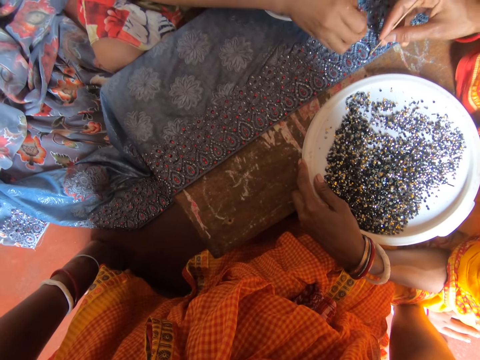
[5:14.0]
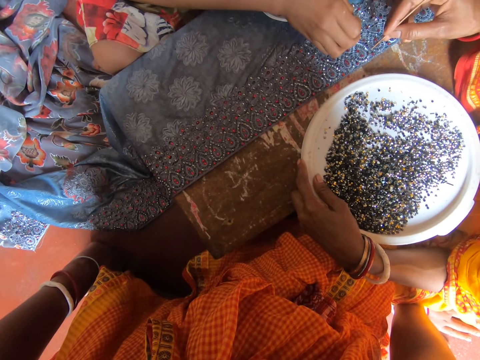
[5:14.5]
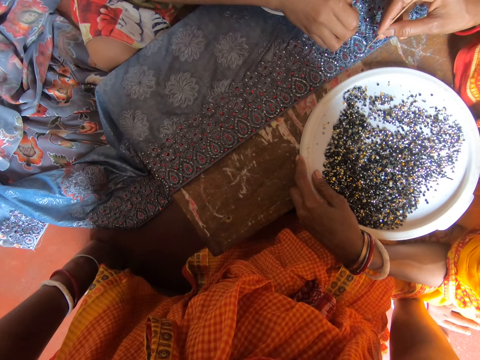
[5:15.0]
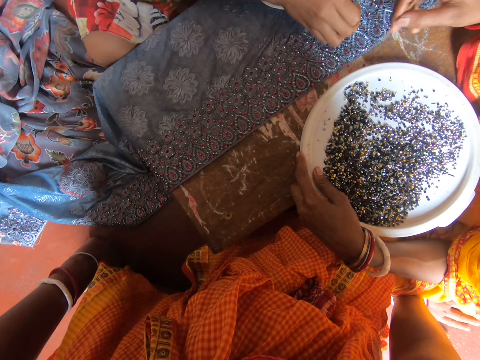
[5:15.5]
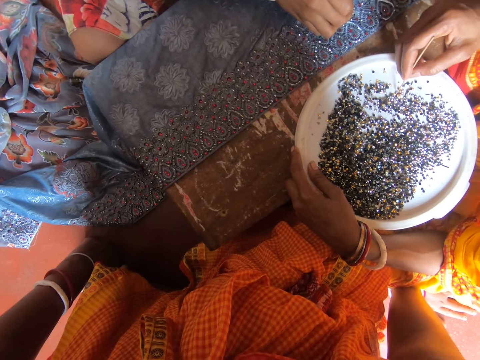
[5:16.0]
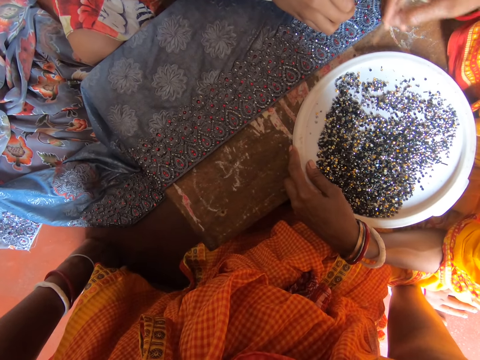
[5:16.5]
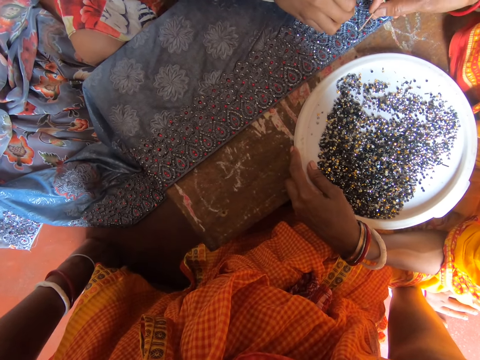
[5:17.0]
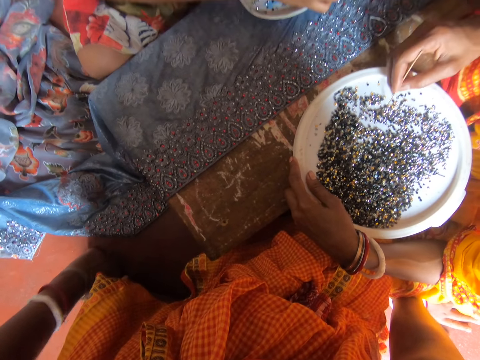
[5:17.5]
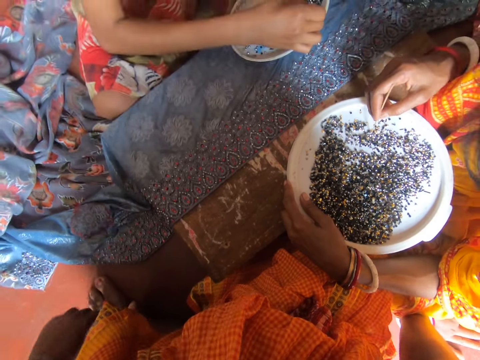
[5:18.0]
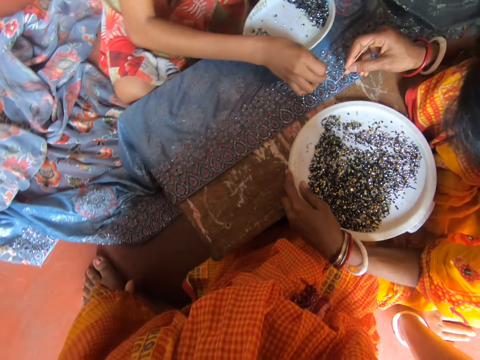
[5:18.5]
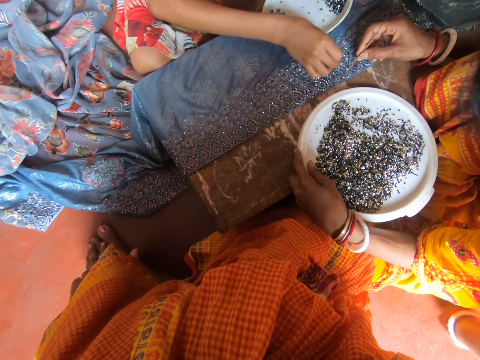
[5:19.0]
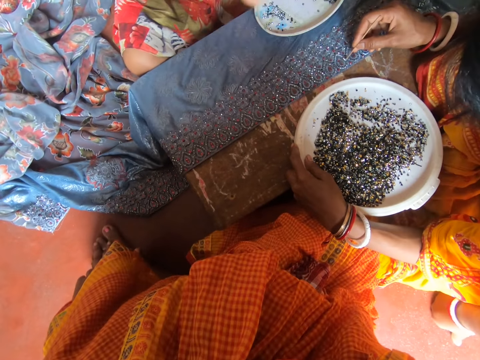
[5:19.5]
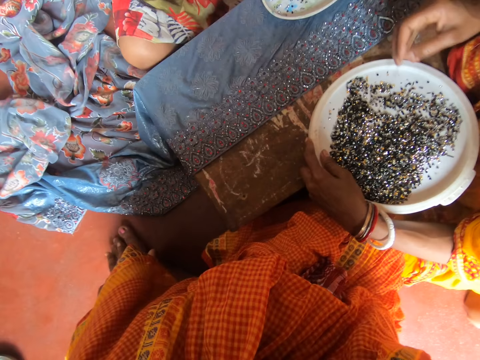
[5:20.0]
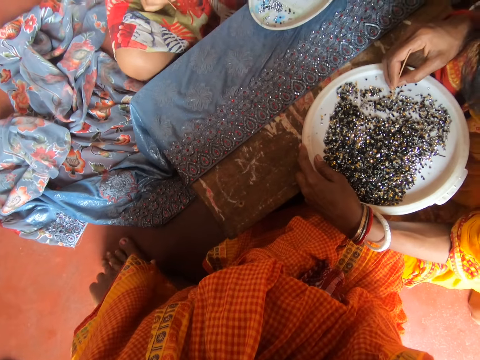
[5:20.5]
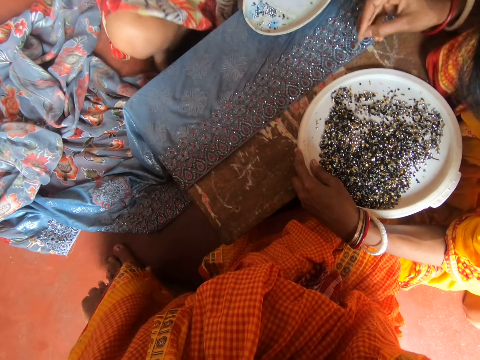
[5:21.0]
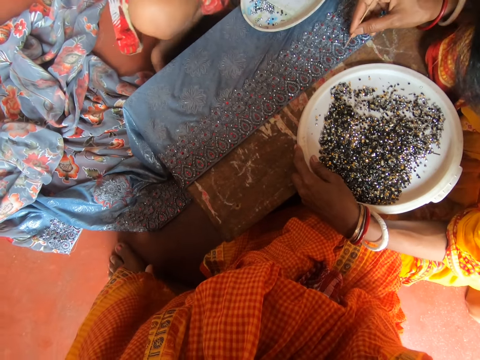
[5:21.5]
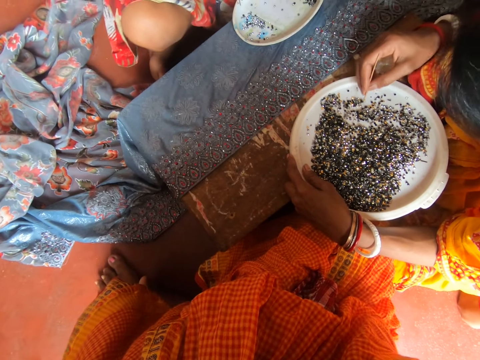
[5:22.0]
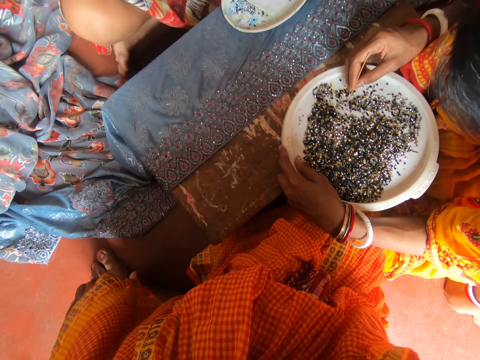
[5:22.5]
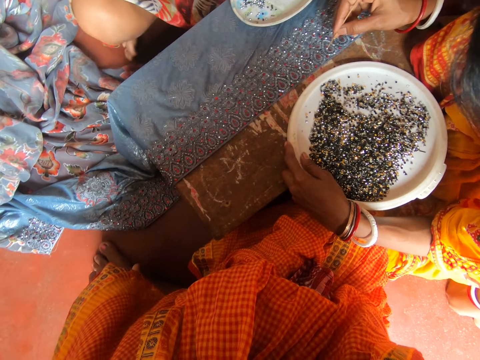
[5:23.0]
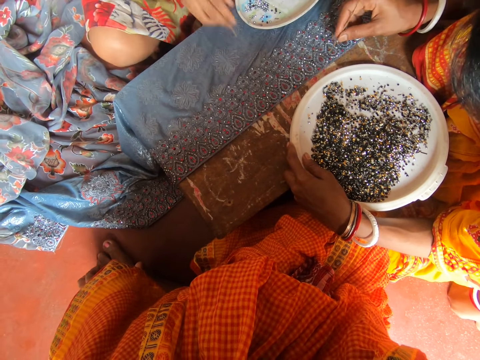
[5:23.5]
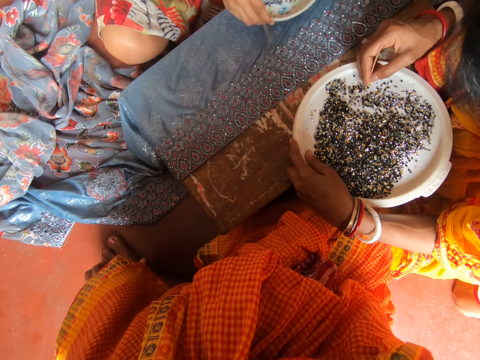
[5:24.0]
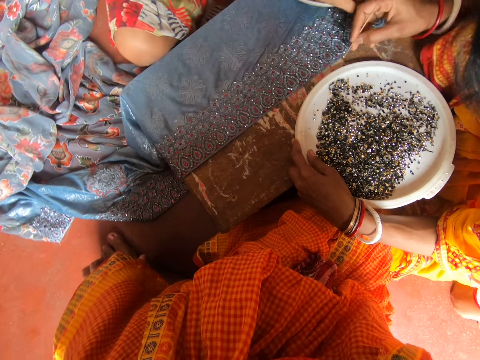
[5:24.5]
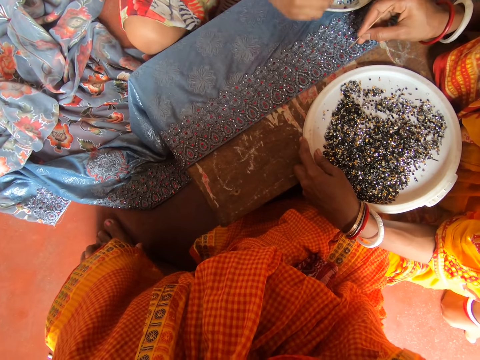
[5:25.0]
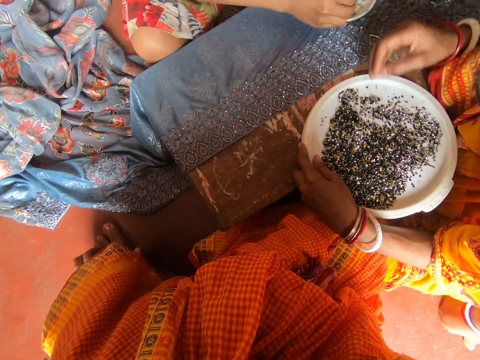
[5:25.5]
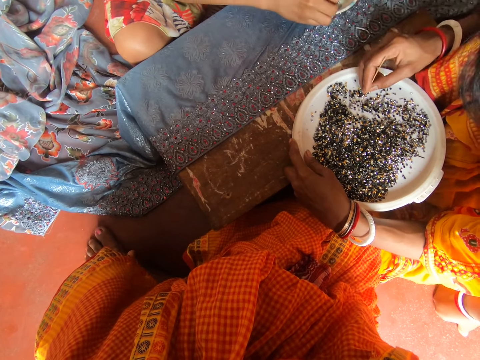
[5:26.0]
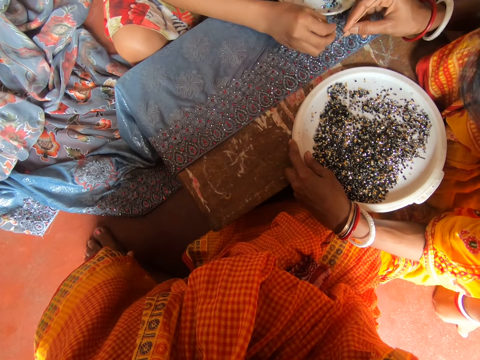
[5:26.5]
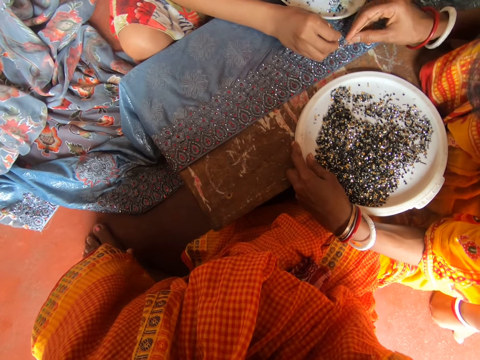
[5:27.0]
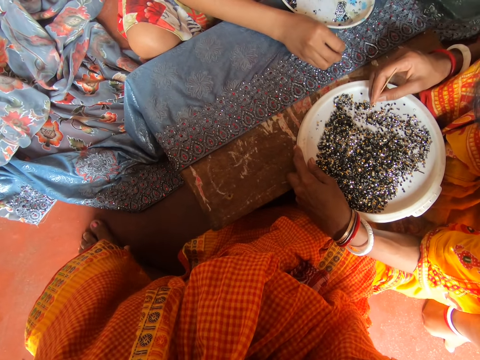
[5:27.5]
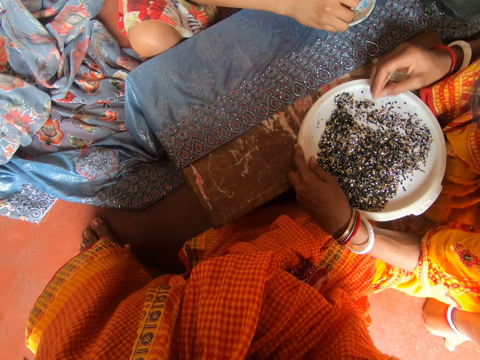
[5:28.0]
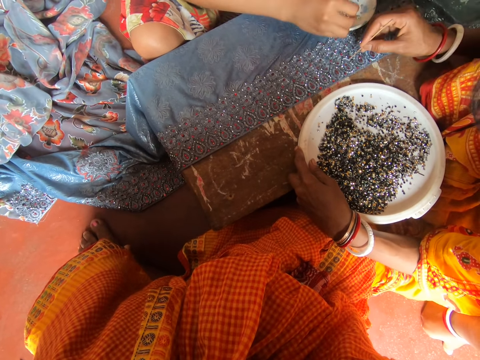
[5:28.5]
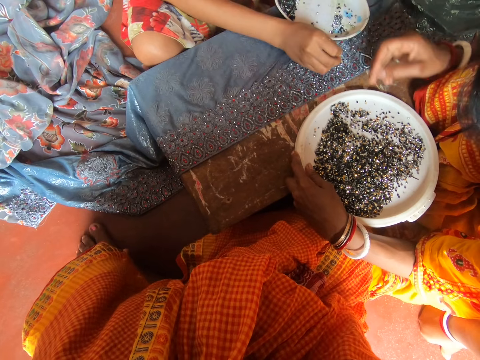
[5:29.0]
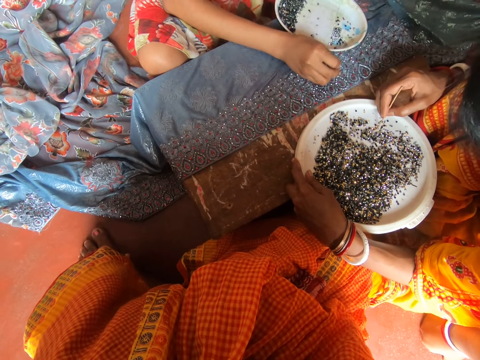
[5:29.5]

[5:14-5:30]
A woman removes bins from the fabric with a pin. The camera wearer attaches bins on the fabric with the pin. The woman moves bins on the tray with both hands. The woman removes a bin from the fabric with the pin. The camera wearer attaches bins on the fabric with the pin.

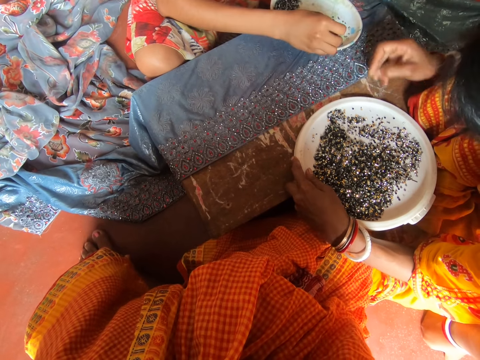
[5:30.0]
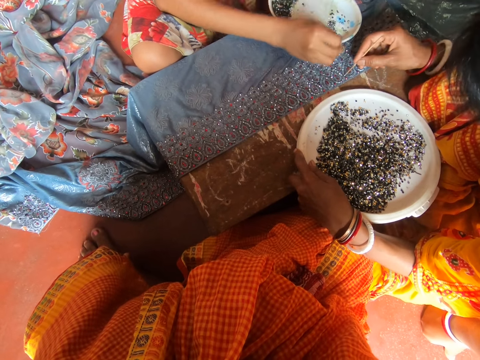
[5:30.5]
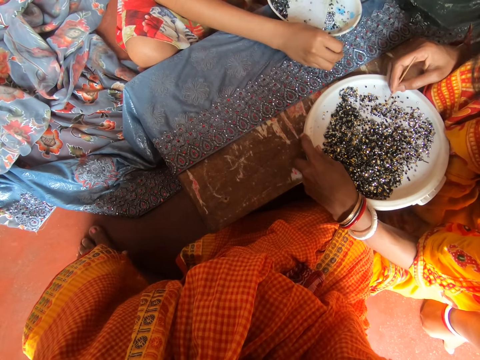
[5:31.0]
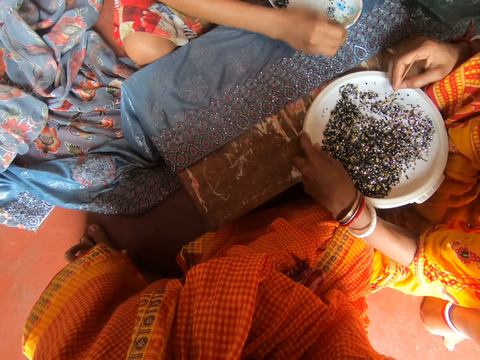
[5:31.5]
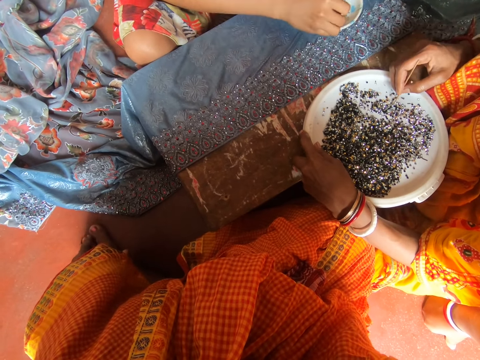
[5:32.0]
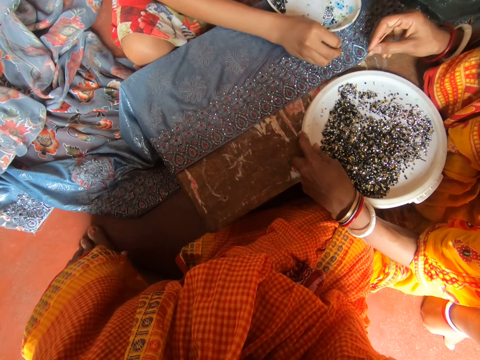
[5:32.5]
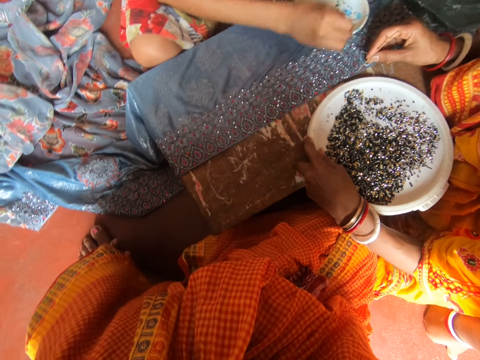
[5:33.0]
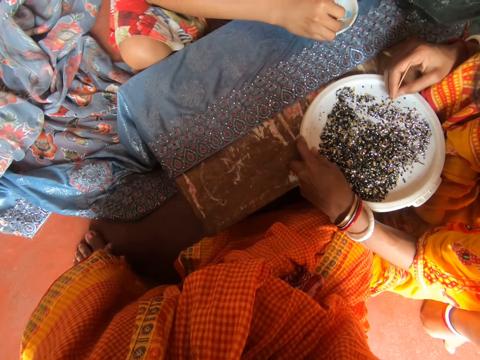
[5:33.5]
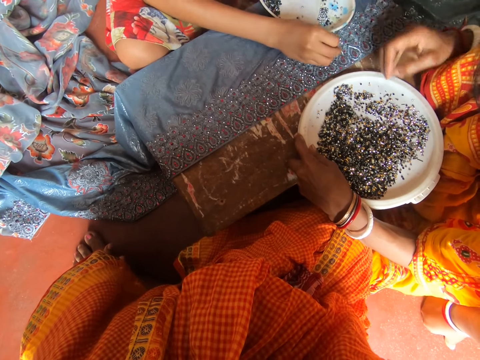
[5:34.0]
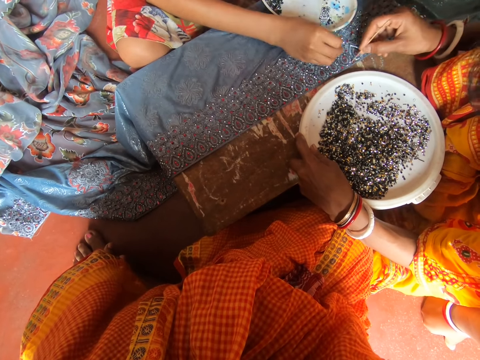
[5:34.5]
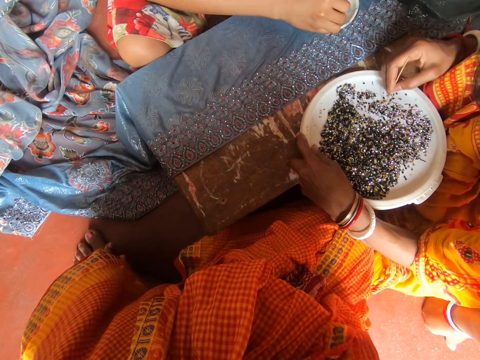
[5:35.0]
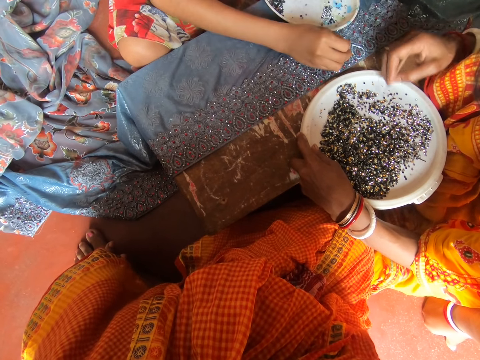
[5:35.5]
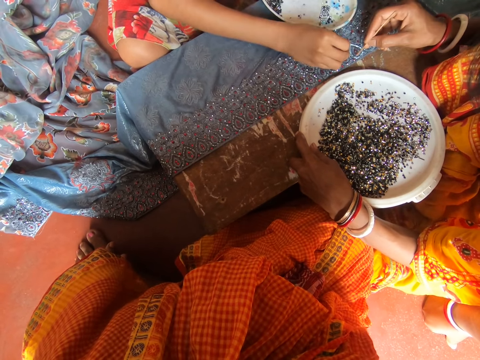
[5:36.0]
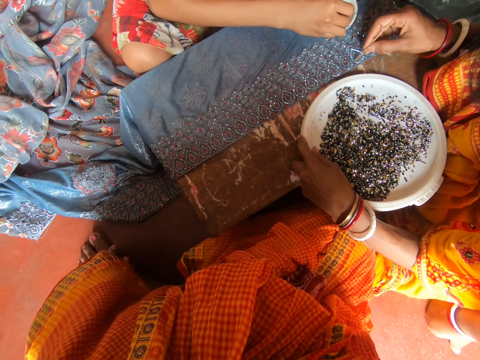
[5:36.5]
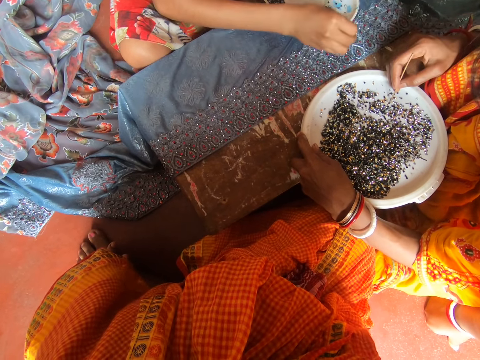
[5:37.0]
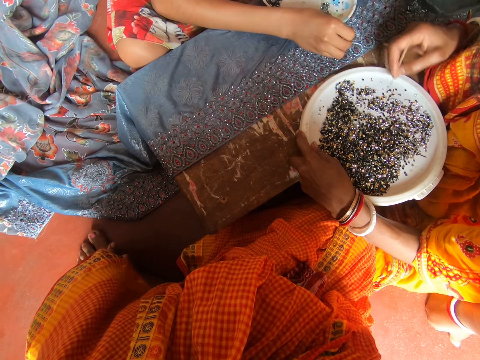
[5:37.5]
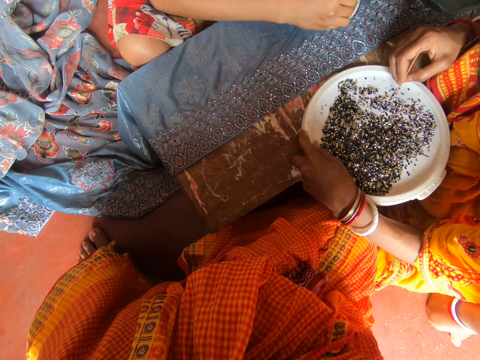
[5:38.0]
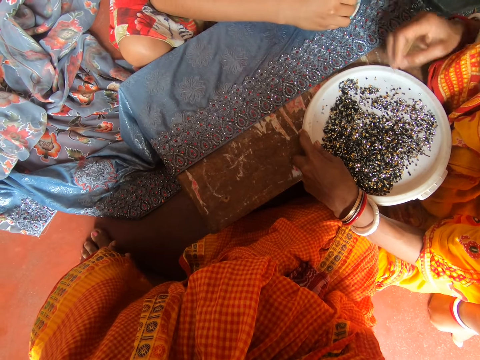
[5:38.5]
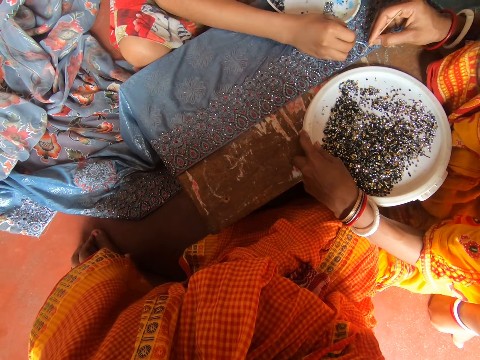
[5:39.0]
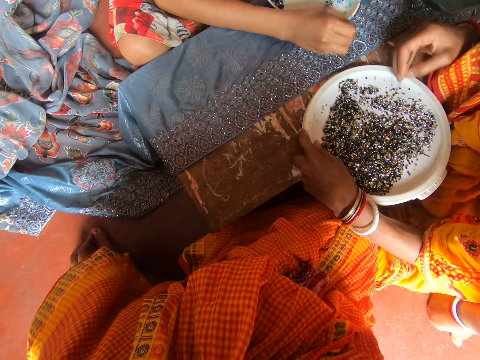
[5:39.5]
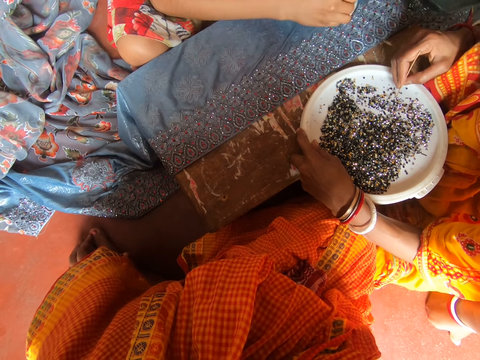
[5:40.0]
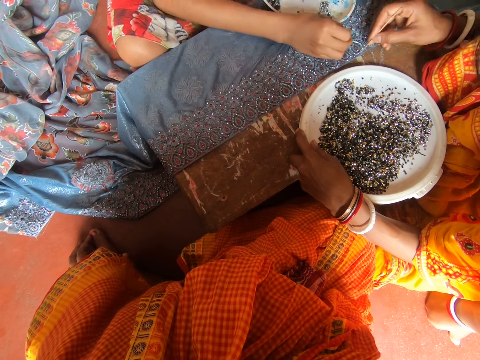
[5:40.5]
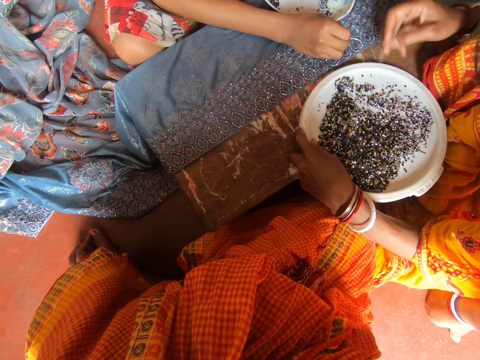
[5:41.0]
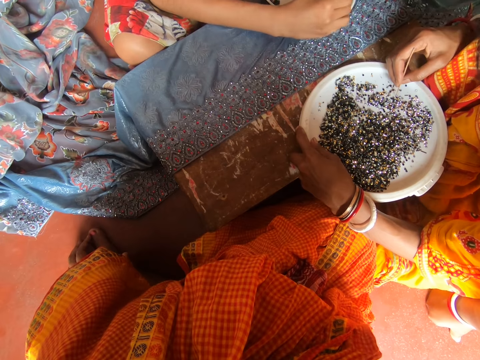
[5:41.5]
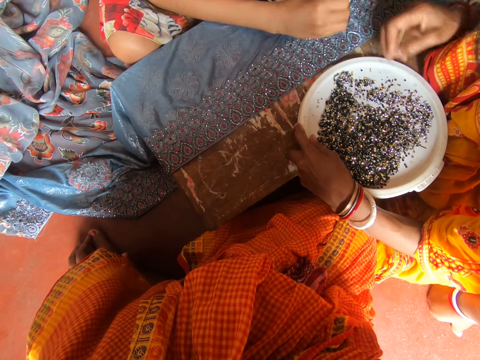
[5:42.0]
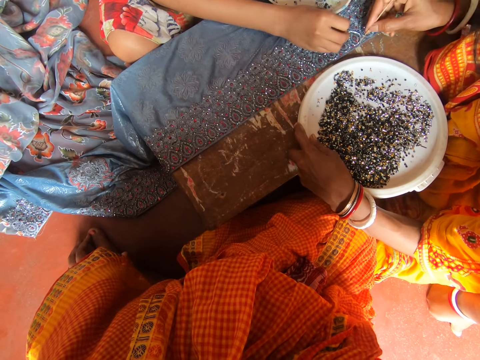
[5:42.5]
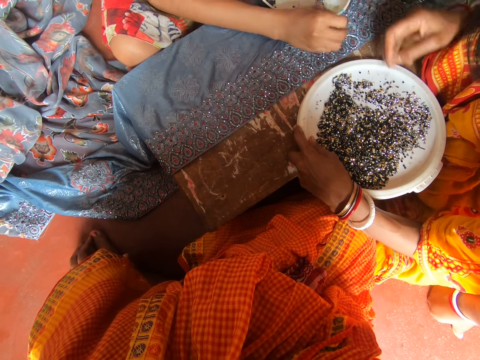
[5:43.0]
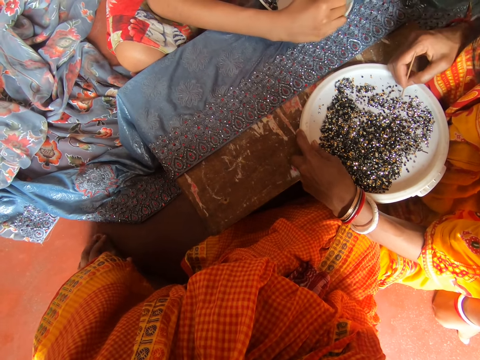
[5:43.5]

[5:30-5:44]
The camera wearer moves bins on a tray with the left hand. A woman removes a bin from the fabric with a pin. The camera wearer attaches the bins on the tray with the pin.
